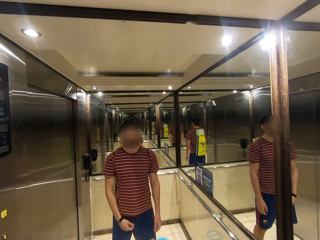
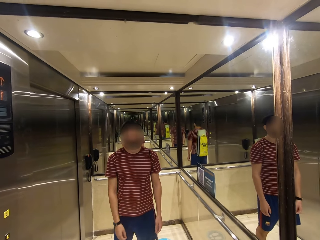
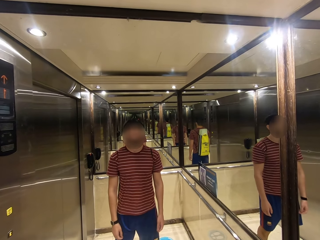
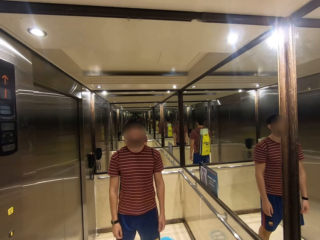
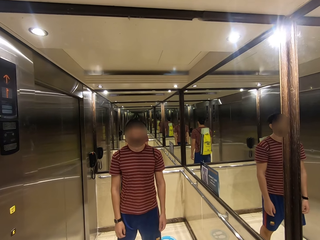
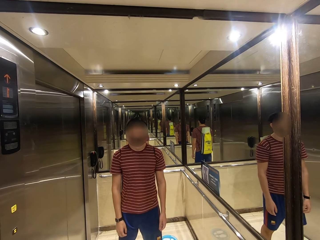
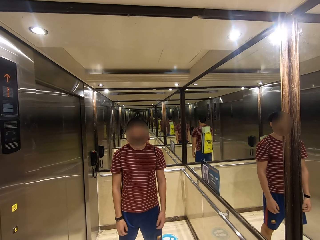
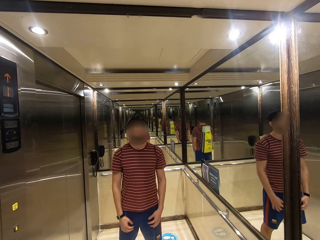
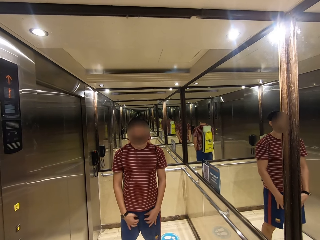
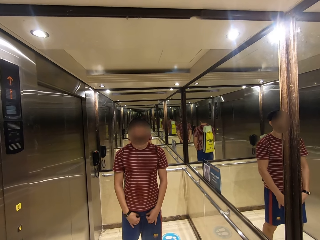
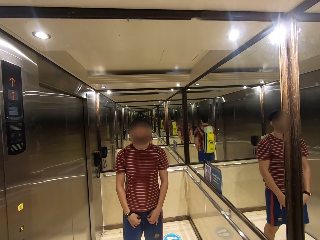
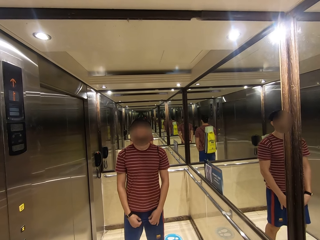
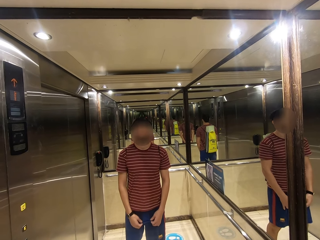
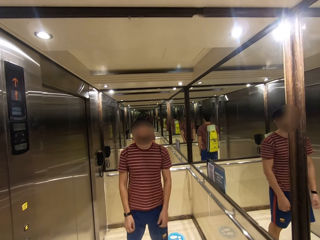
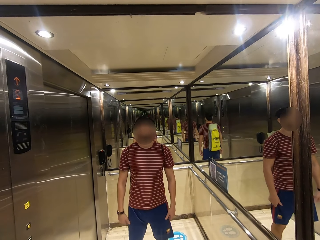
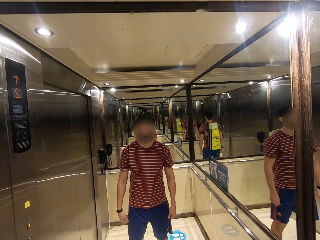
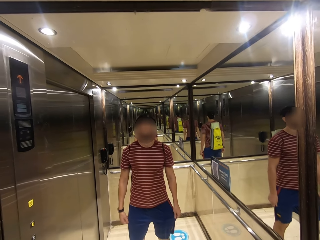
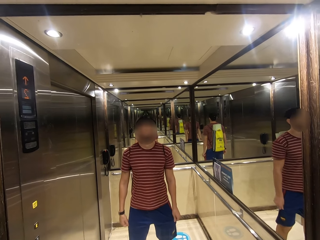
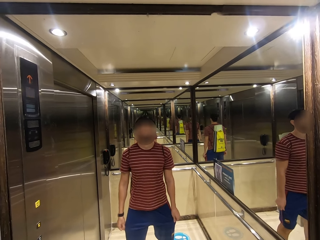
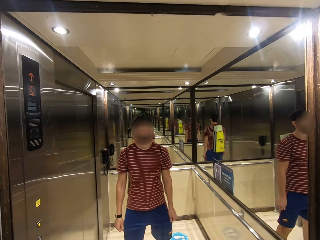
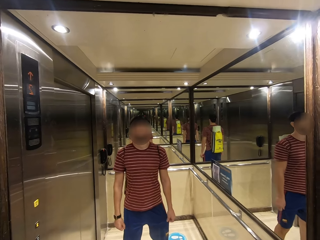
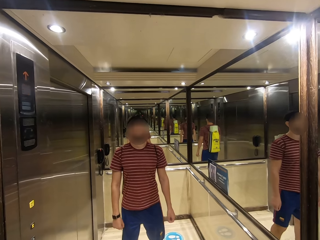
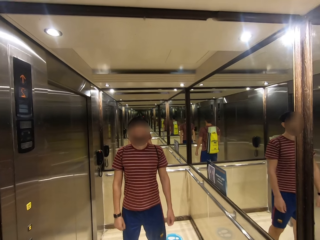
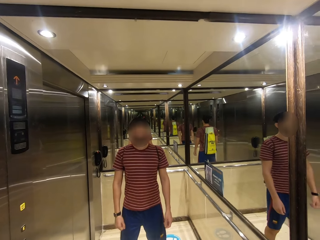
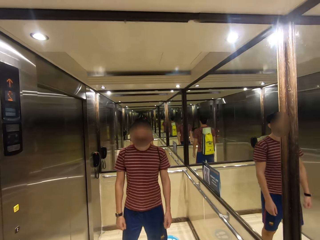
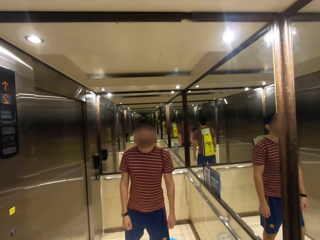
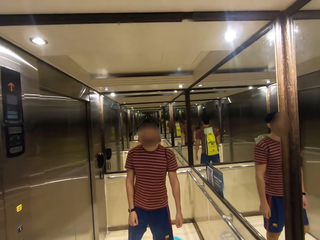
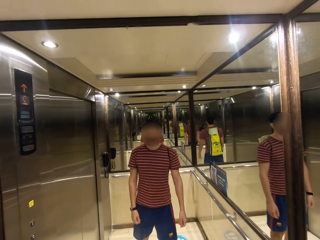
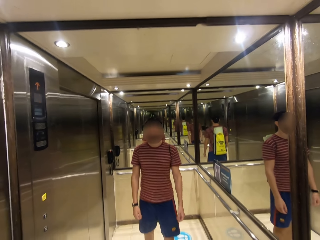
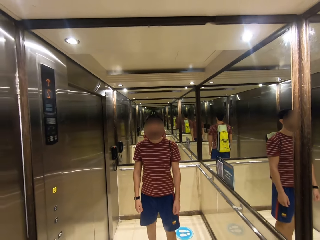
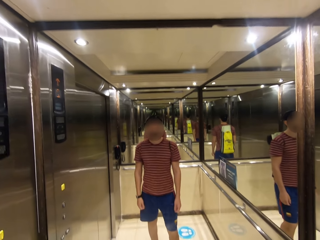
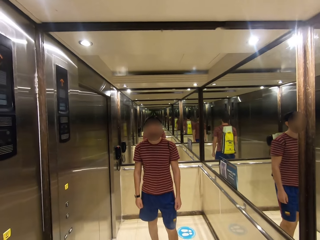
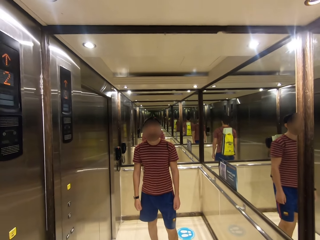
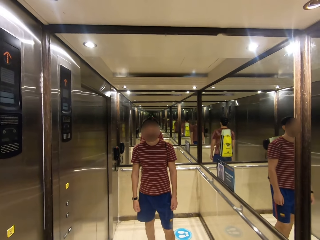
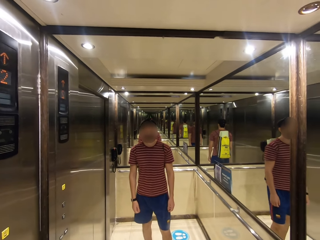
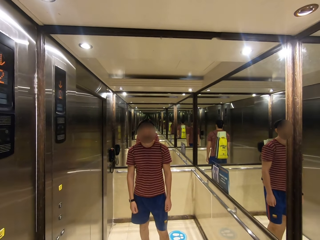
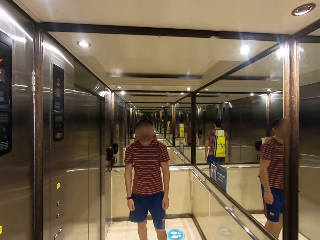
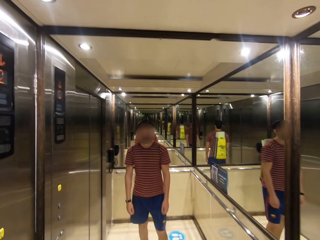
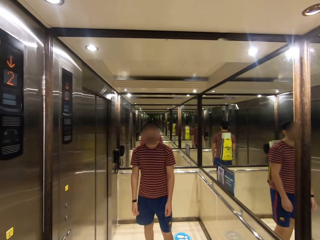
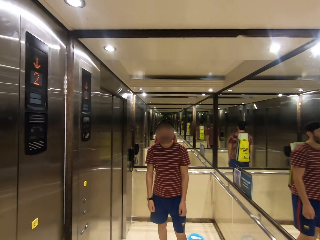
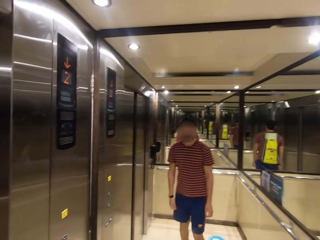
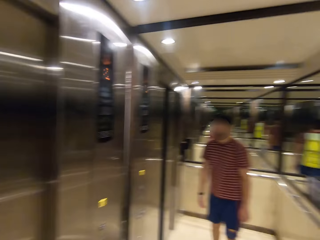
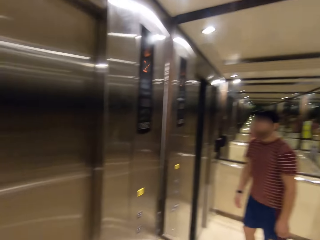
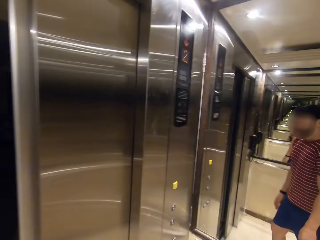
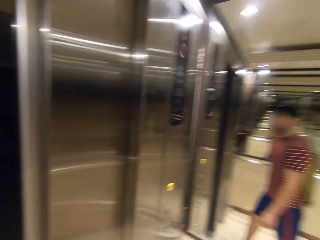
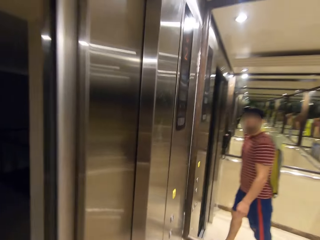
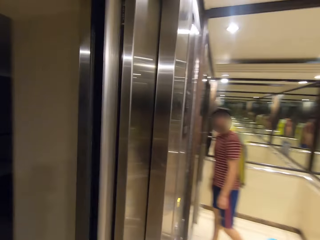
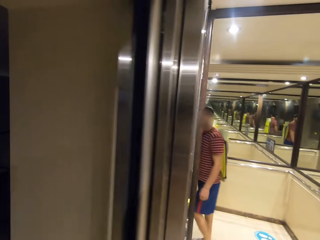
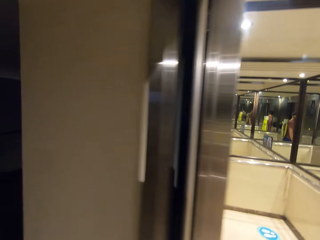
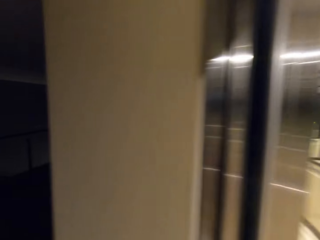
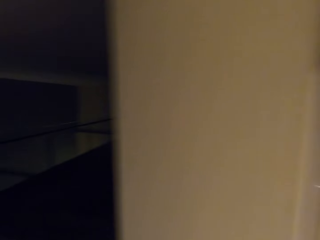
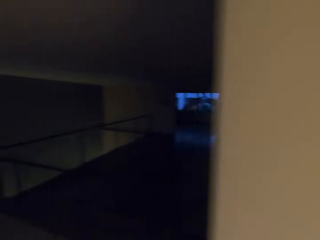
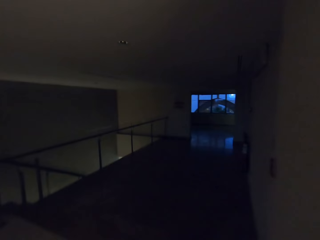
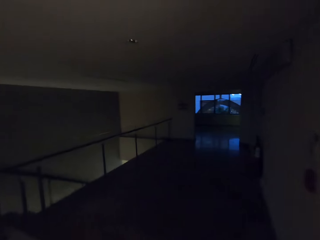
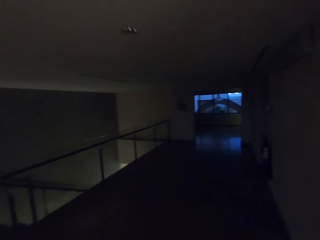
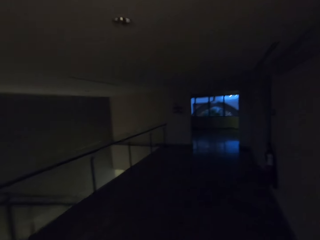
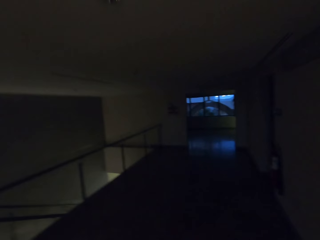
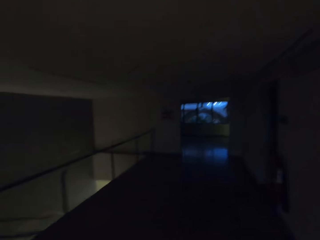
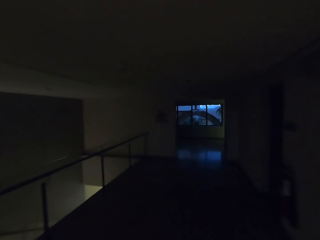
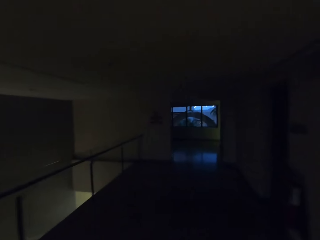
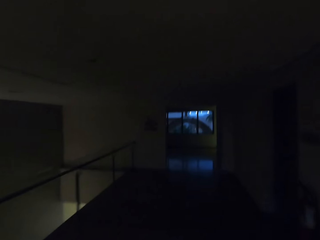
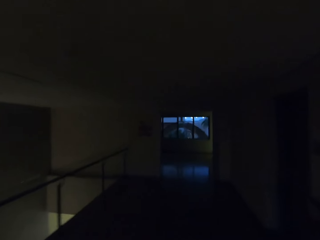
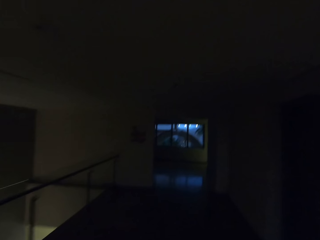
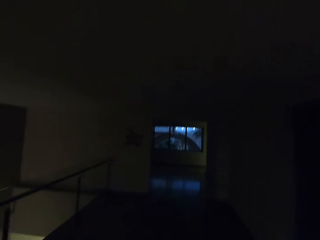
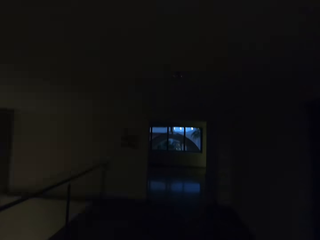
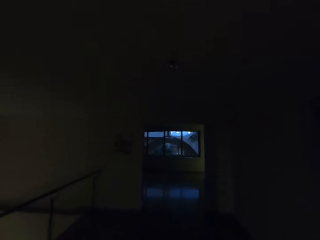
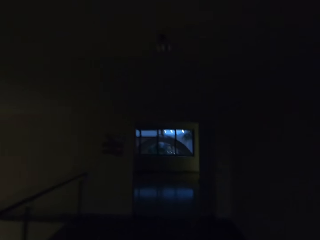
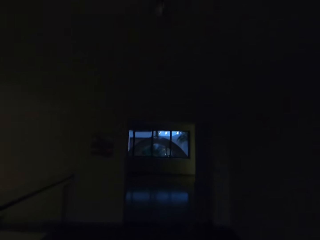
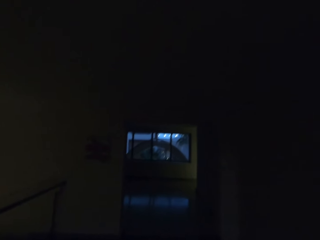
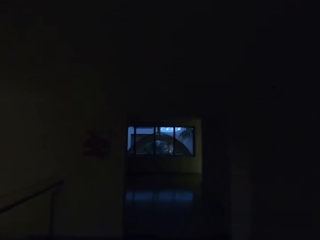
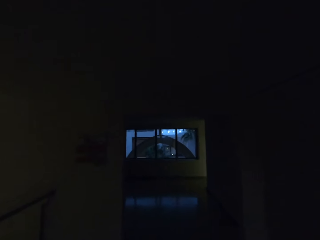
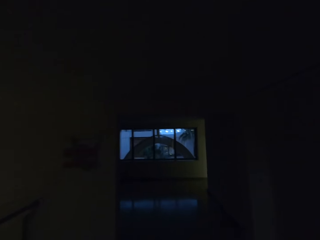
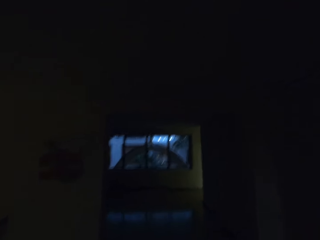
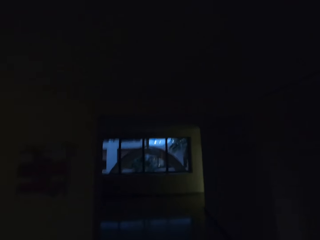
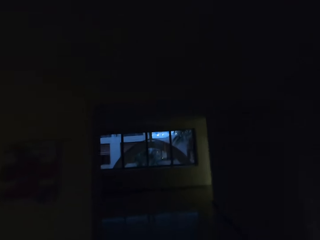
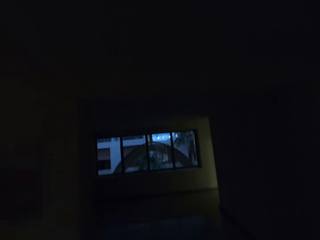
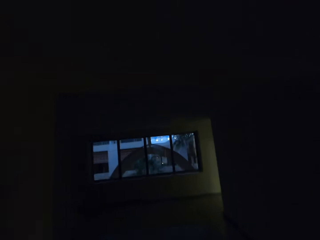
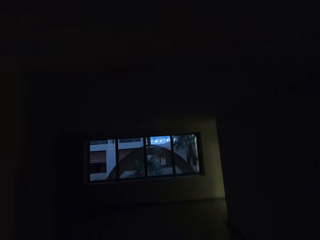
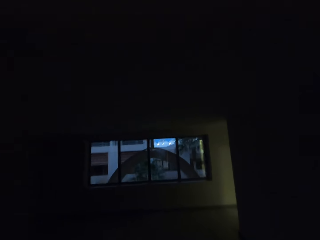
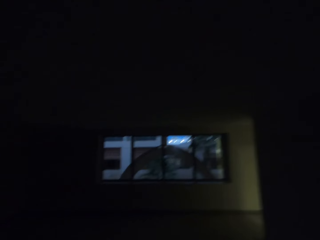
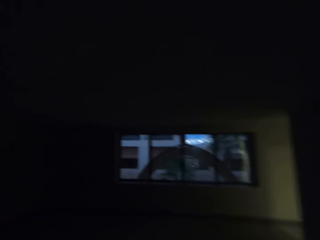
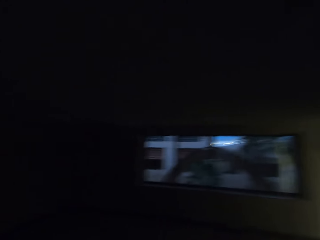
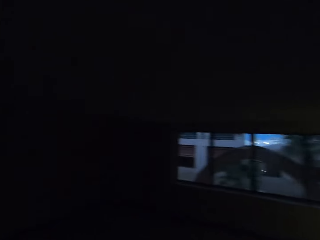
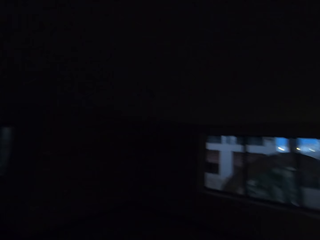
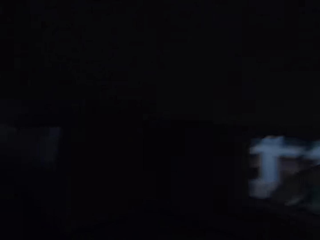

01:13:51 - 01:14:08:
The camera wearer stands in the elevator. They walk outside the elevator, walk around the building, and walk in the corridor.

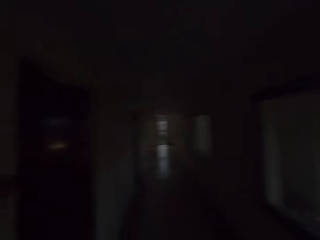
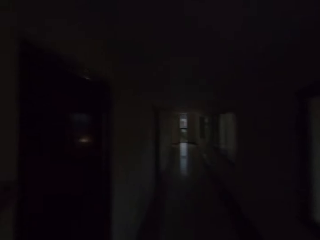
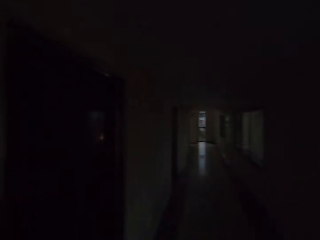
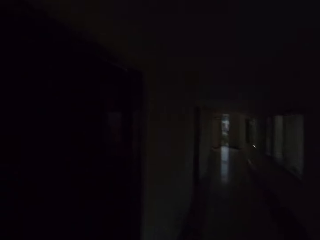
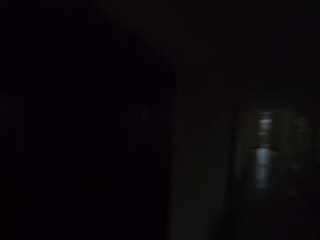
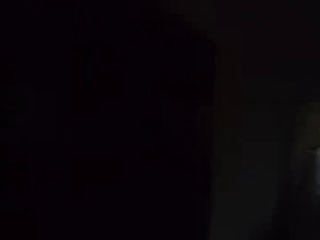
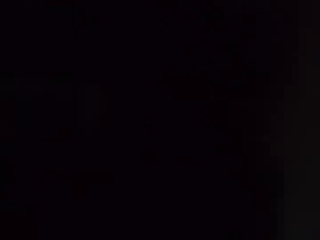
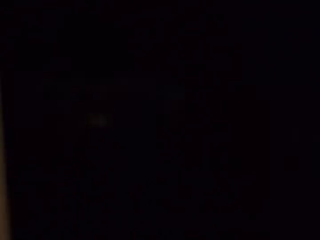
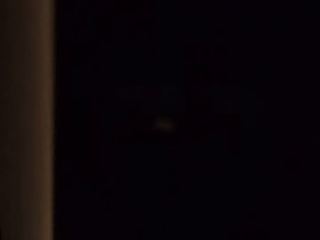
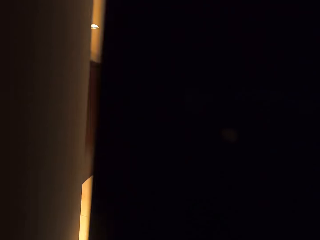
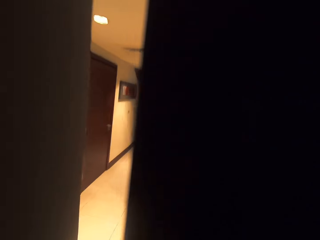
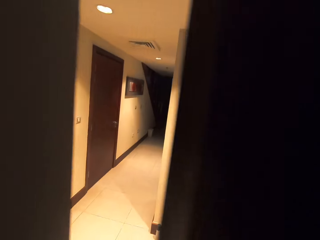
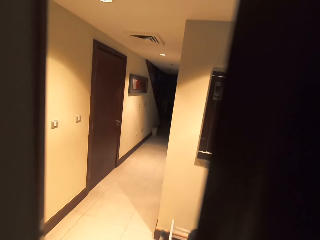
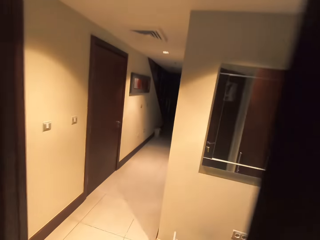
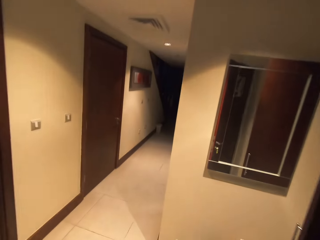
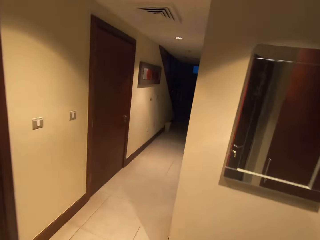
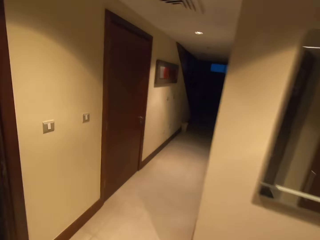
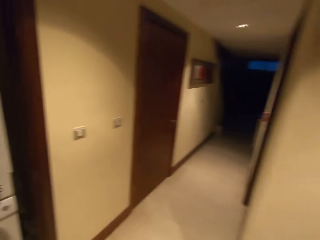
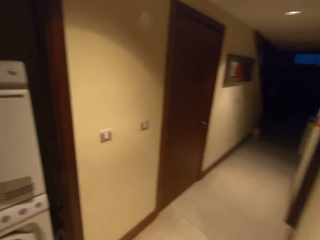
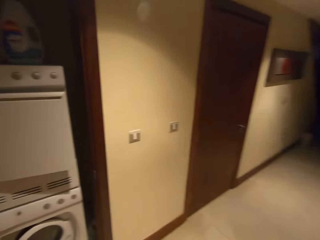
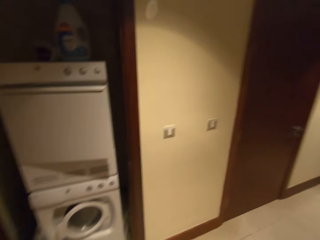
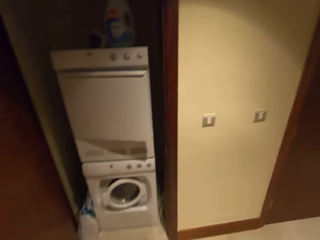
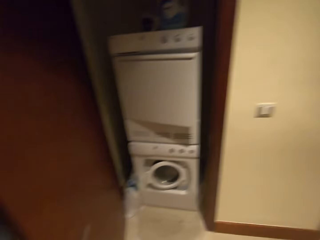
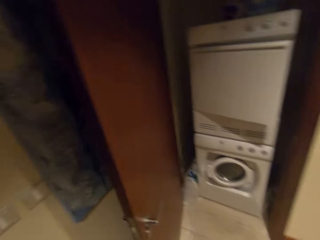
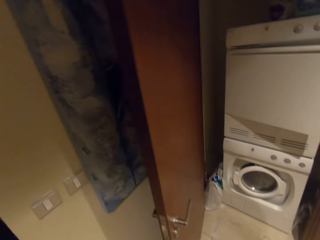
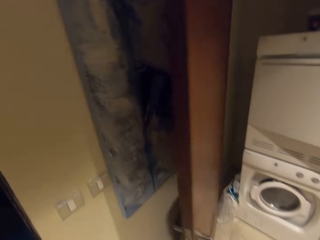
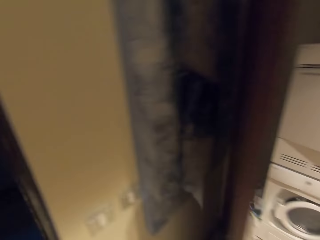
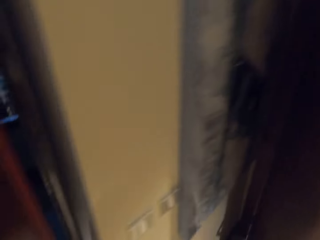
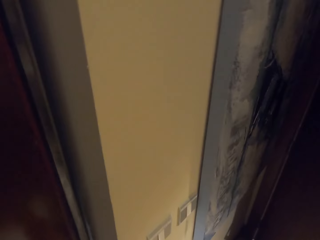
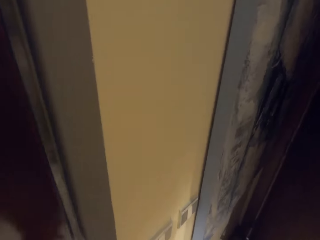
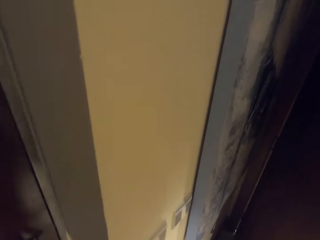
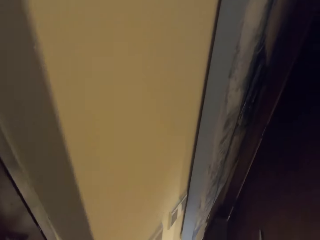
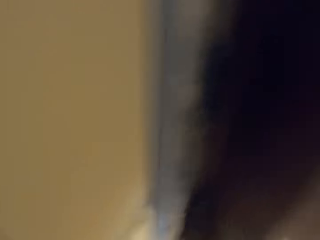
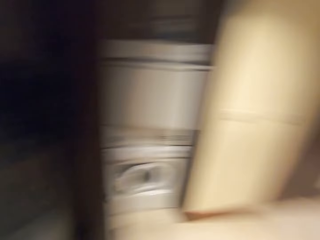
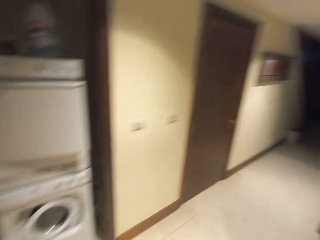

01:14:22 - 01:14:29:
The camera wearer opens the door. They enter the house and close the door.
